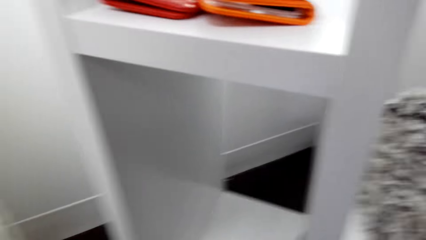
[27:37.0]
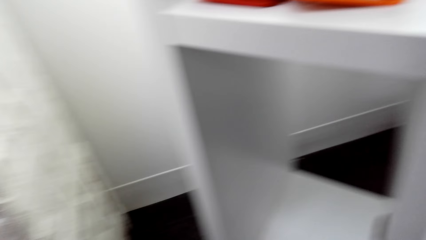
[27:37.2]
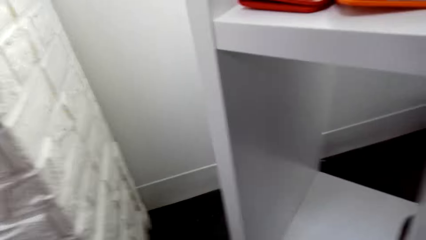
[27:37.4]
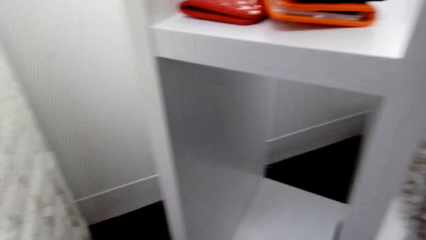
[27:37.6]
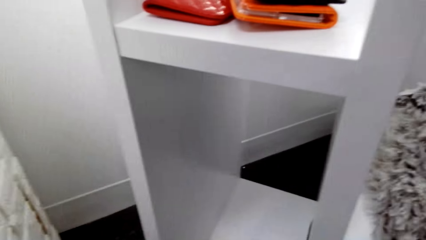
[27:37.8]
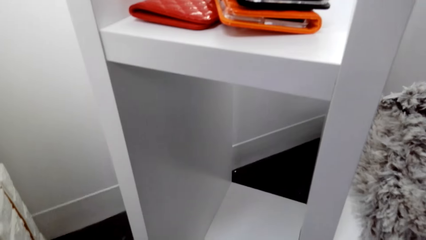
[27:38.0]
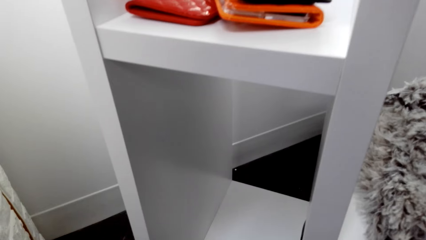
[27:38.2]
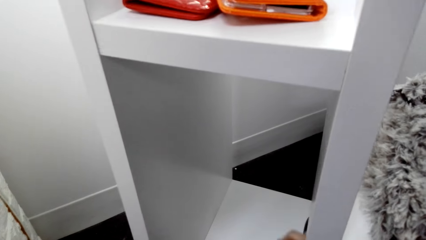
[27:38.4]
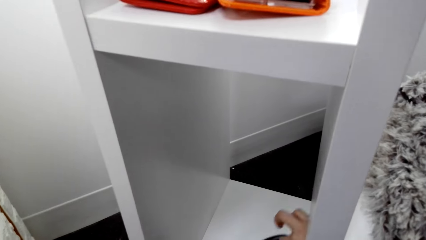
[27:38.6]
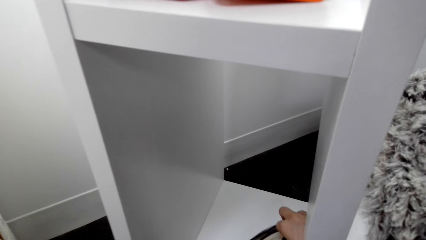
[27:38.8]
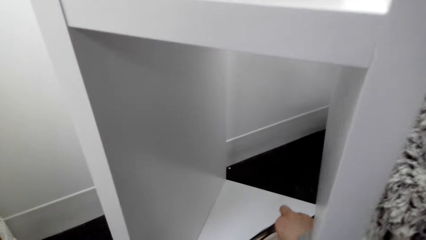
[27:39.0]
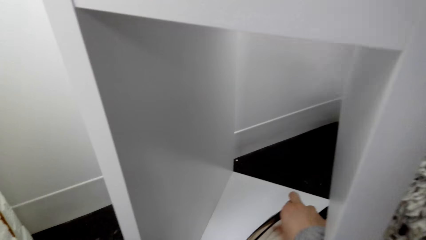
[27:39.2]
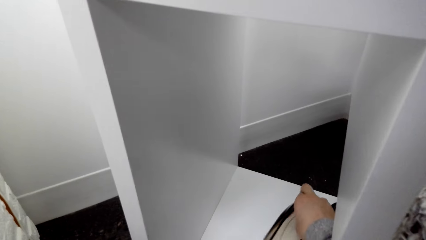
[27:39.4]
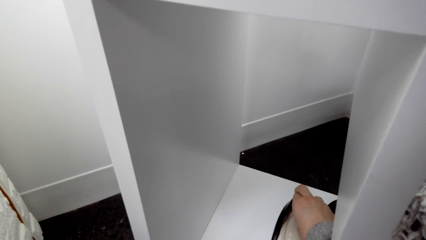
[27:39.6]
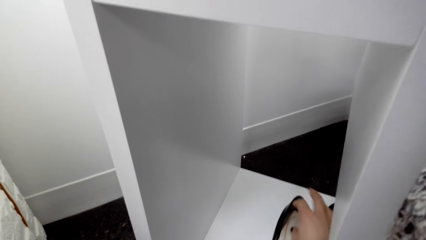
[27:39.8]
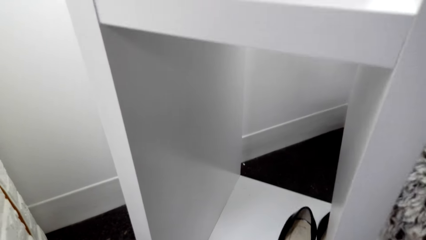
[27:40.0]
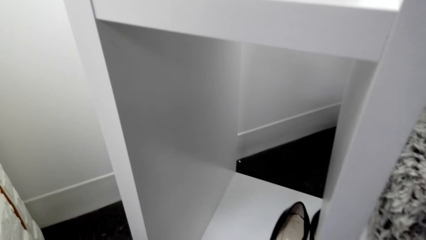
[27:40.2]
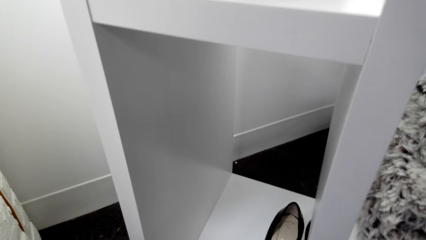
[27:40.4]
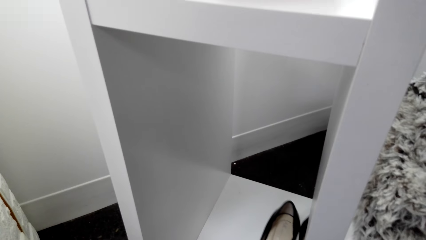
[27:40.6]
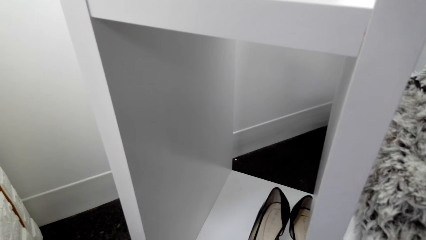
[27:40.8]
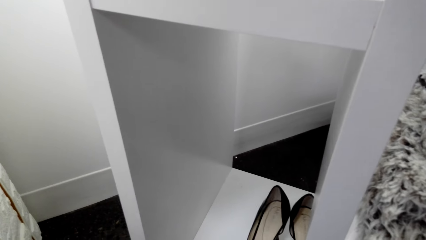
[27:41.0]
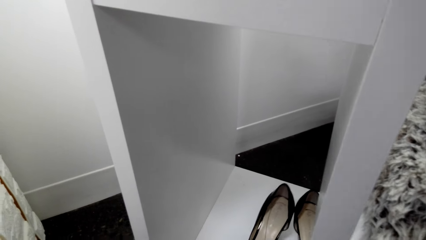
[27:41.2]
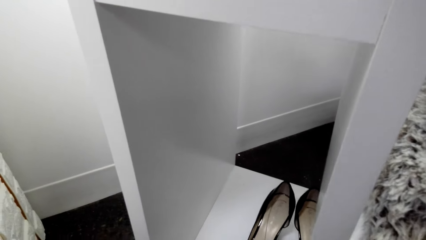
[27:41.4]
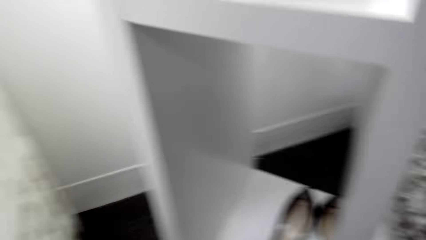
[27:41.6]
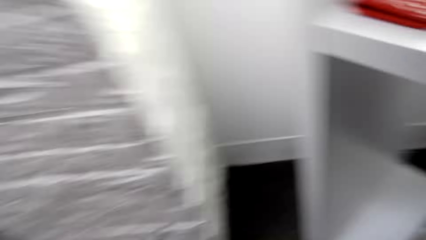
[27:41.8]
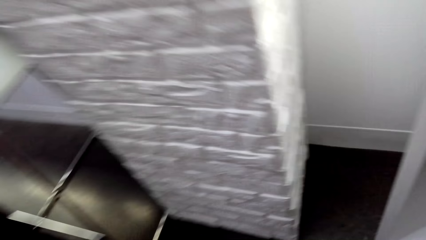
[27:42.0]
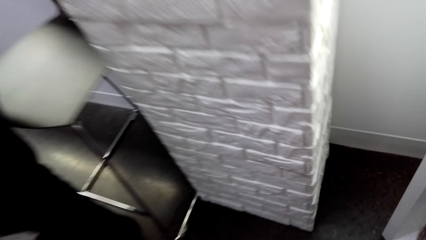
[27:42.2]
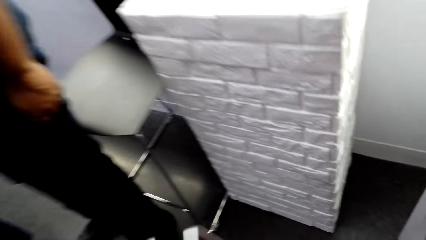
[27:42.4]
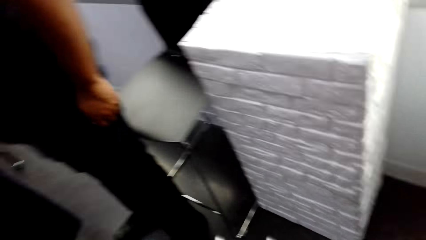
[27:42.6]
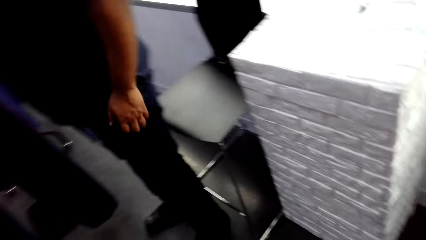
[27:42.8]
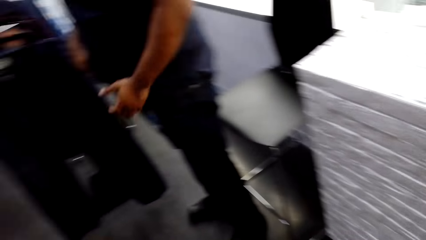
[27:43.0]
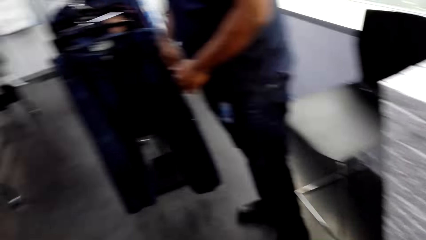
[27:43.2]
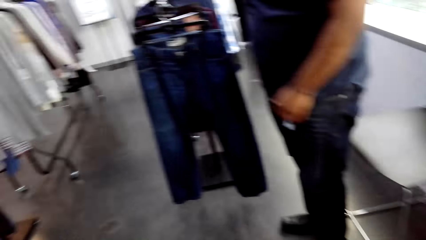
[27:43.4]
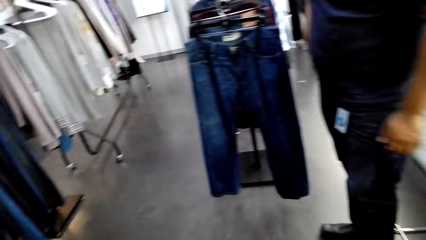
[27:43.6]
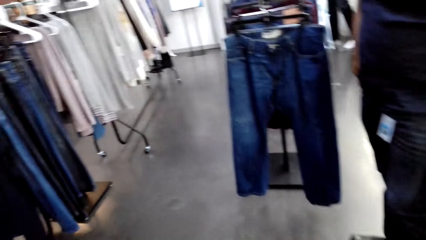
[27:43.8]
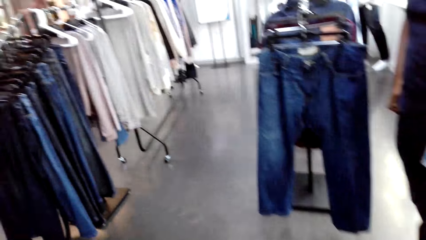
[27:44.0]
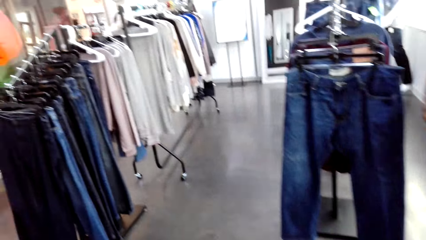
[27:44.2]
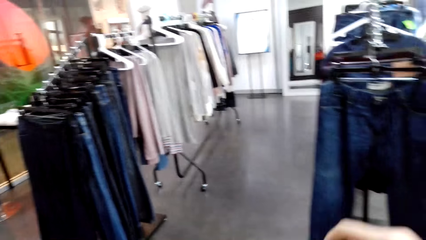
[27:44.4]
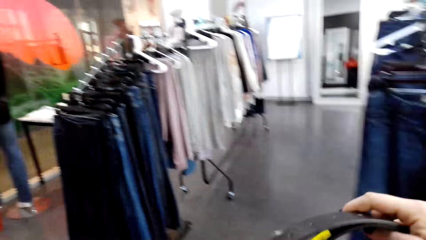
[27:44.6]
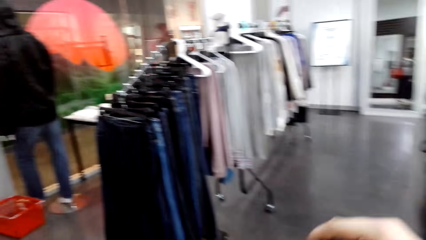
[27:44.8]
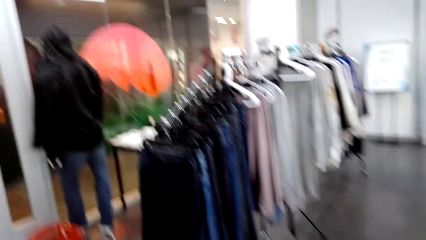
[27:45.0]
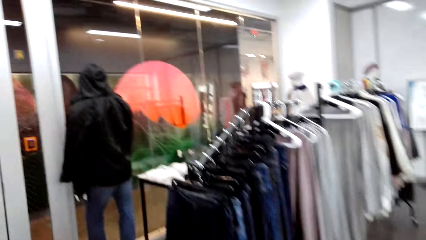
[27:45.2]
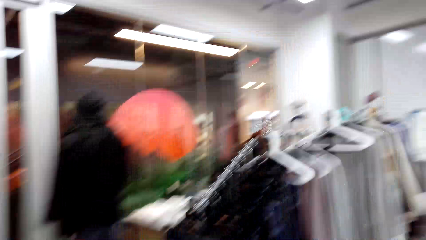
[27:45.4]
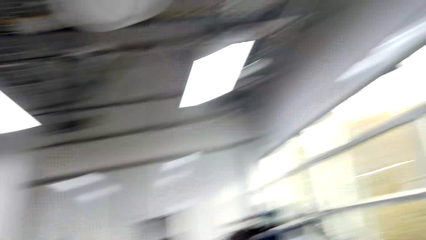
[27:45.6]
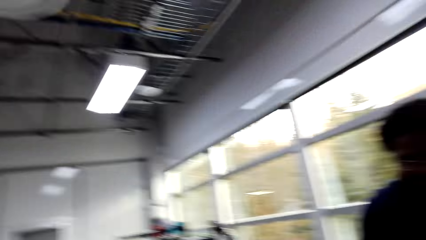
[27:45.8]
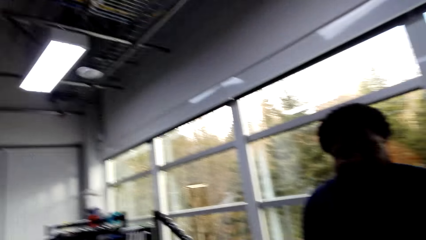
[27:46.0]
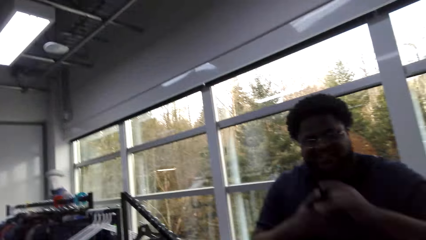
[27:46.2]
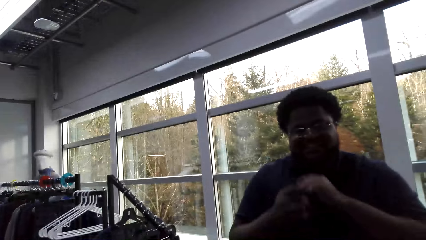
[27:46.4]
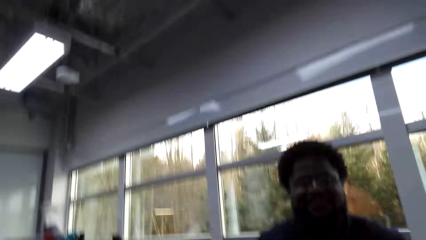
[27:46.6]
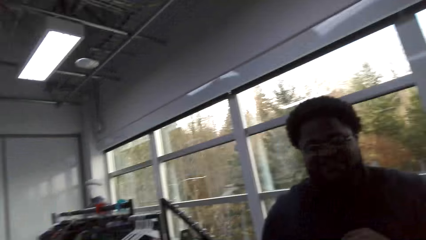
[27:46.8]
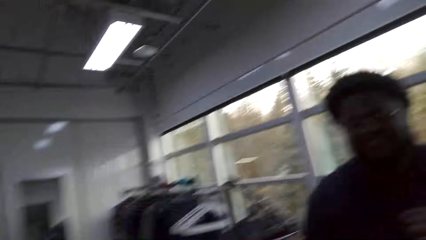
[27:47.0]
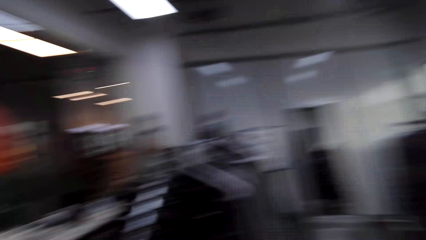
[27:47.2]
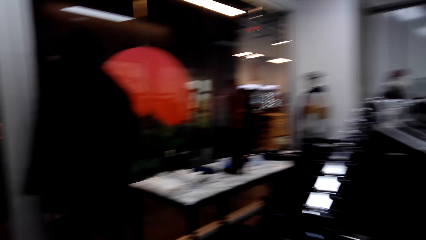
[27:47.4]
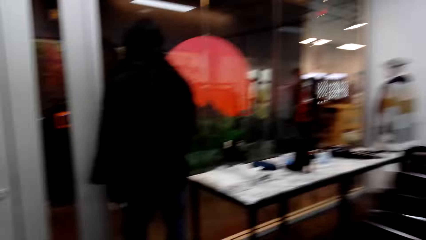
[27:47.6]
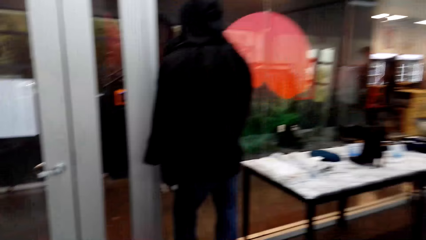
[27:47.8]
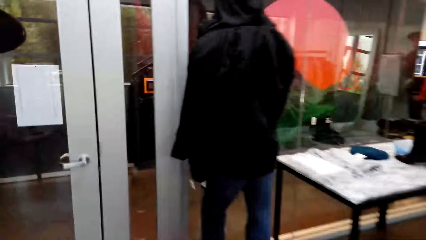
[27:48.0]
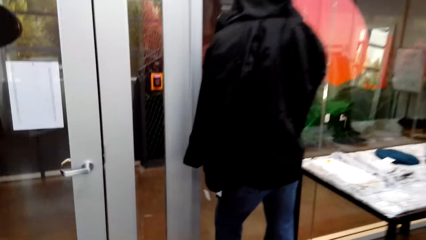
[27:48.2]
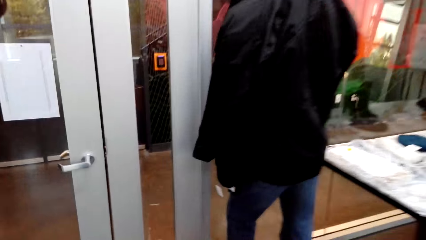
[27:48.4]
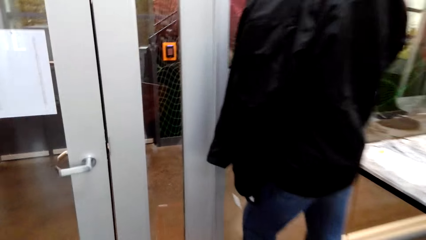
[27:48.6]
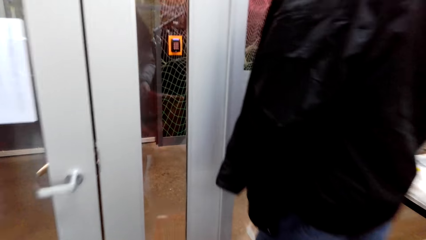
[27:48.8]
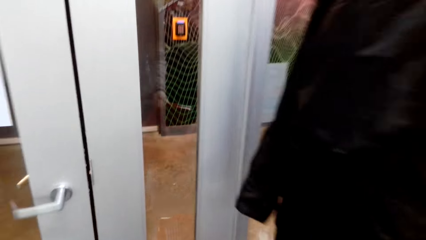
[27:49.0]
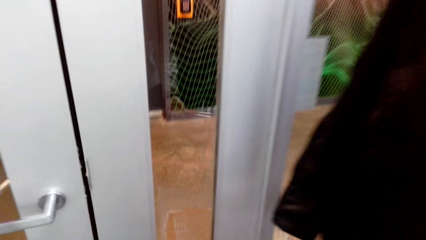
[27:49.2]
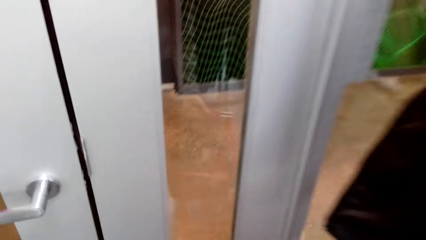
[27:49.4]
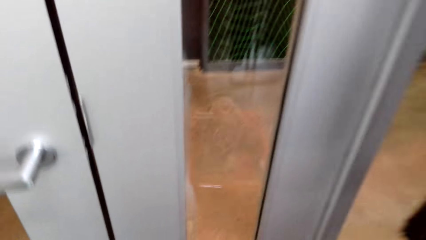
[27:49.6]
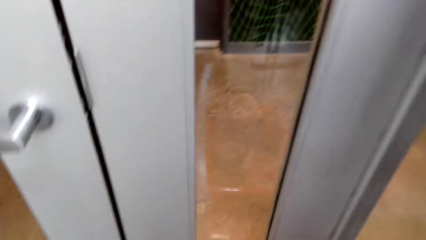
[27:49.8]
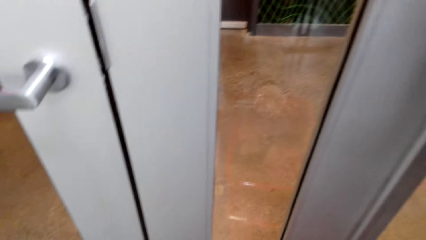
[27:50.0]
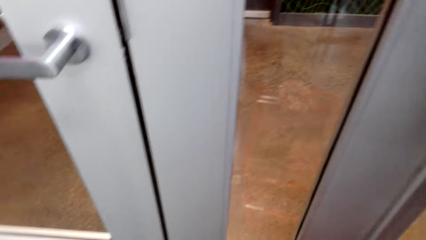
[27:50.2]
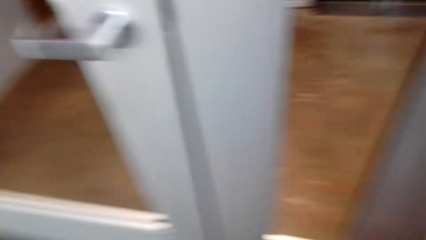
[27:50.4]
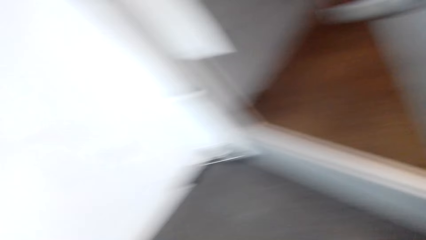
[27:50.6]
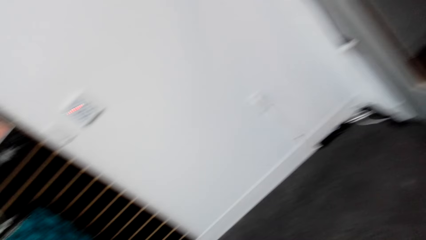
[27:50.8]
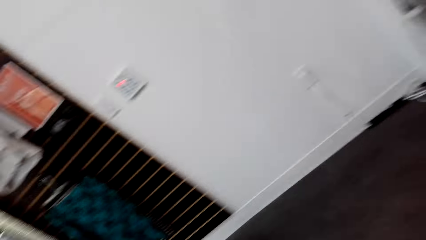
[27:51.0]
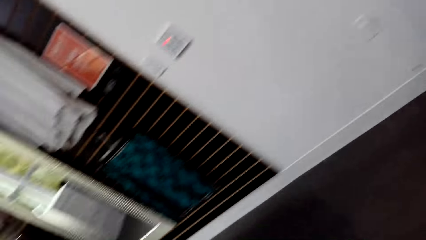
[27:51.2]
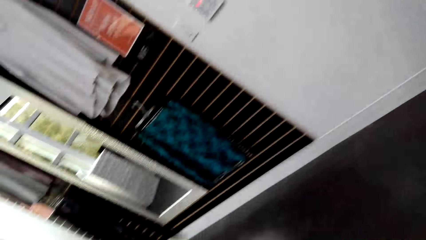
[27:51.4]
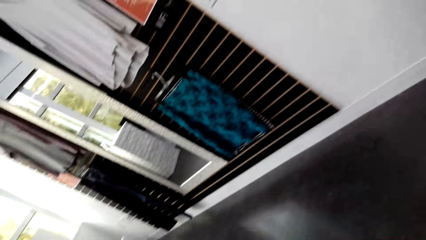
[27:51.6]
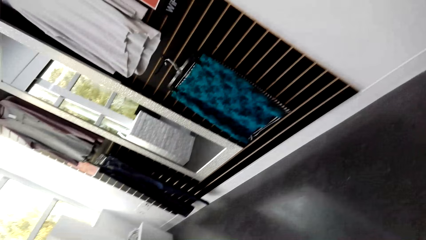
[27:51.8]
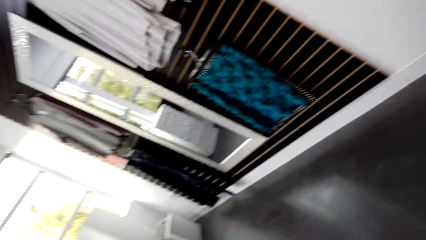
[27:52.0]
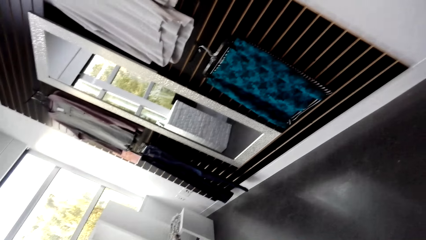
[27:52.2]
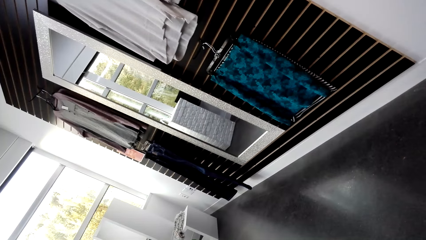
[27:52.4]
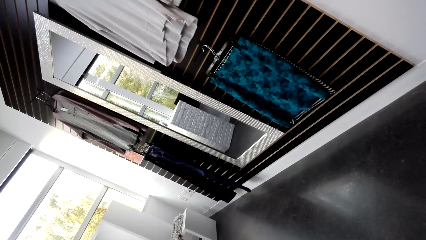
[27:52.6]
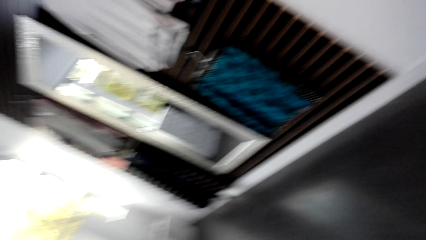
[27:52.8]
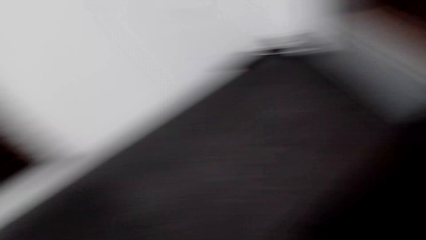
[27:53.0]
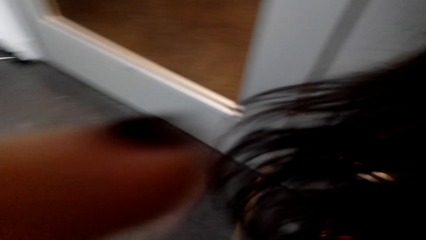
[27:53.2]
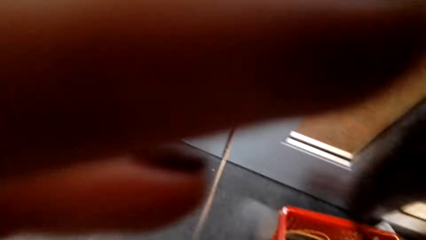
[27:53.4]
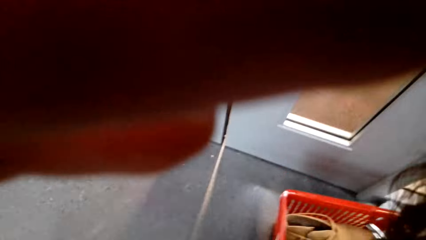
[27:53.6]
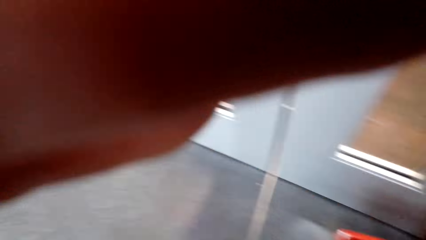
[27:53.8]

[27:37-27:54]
The camera wearer holds the shoes. They put the shoes in a shelf. They look at the clothes. They talk with a person. The person looks at the camera wearer. The camera wearer looks around. They walk around.
